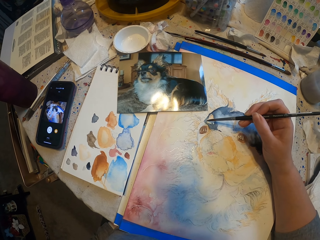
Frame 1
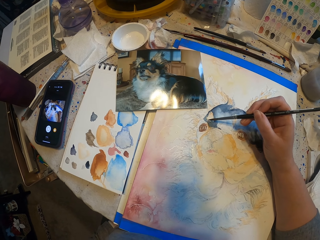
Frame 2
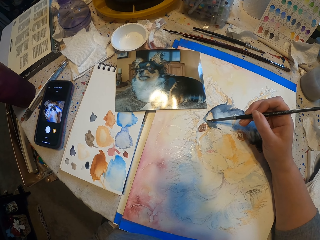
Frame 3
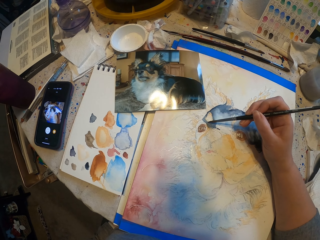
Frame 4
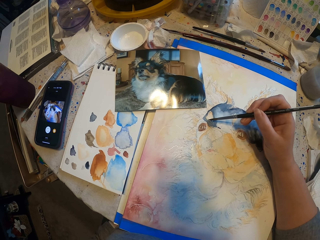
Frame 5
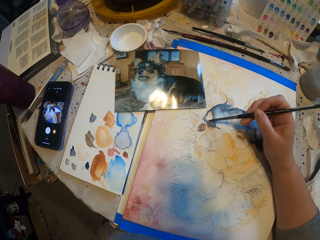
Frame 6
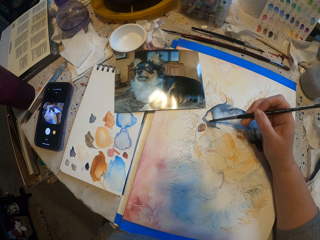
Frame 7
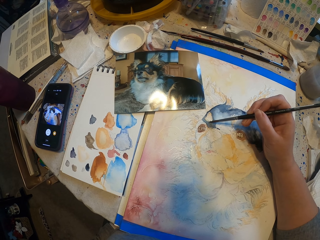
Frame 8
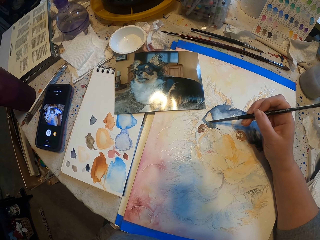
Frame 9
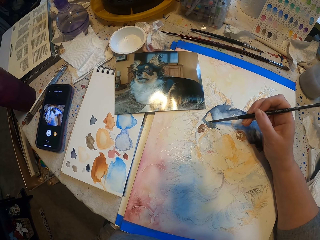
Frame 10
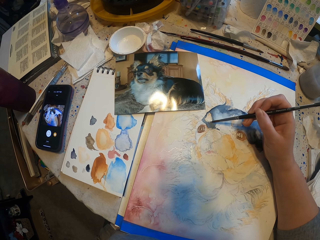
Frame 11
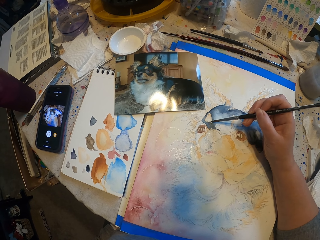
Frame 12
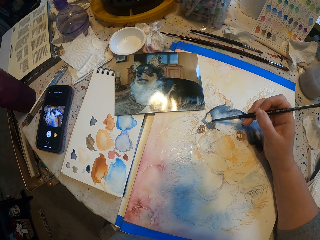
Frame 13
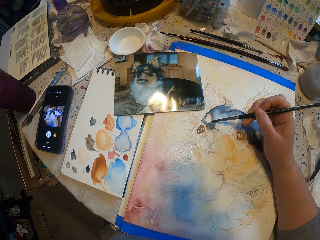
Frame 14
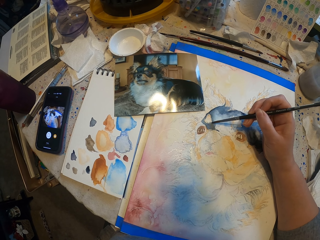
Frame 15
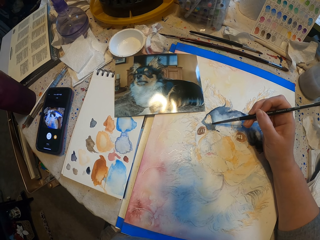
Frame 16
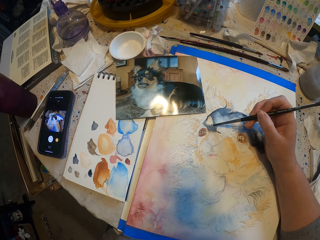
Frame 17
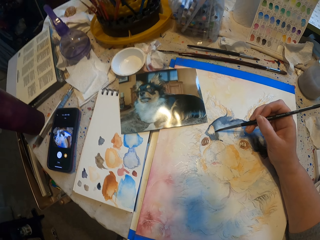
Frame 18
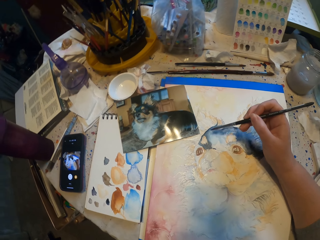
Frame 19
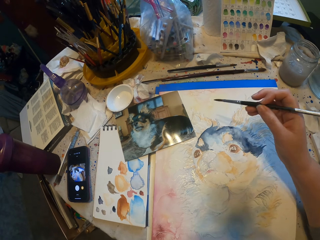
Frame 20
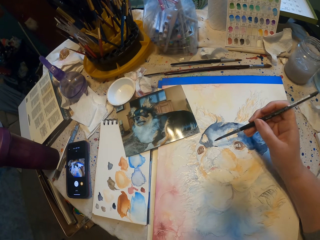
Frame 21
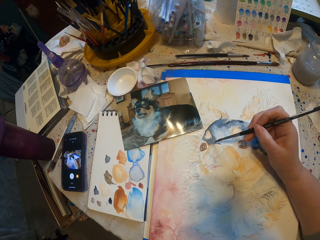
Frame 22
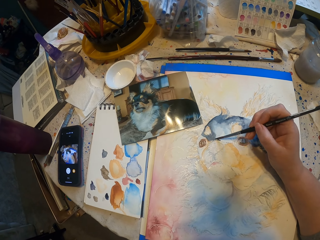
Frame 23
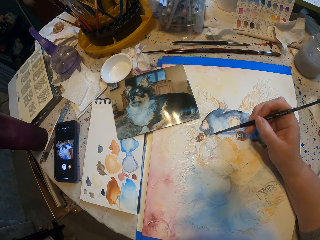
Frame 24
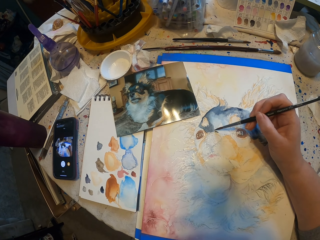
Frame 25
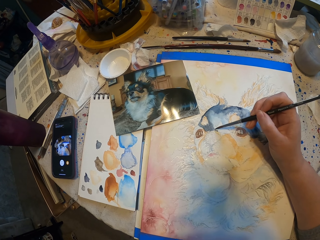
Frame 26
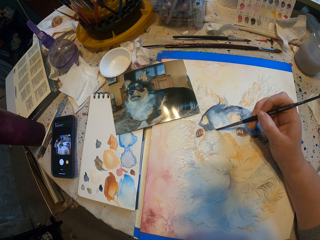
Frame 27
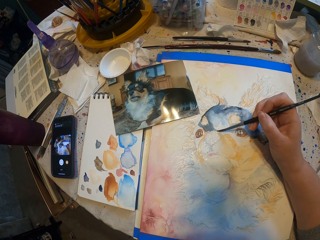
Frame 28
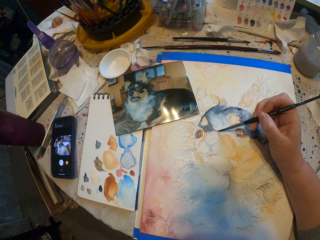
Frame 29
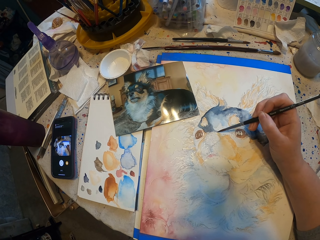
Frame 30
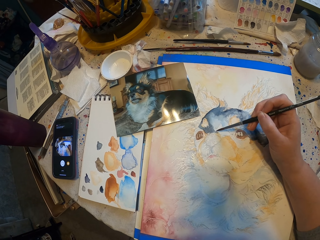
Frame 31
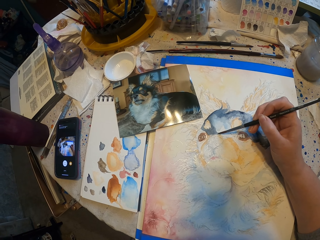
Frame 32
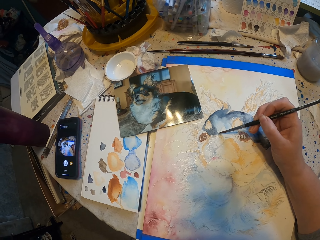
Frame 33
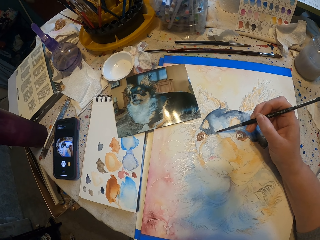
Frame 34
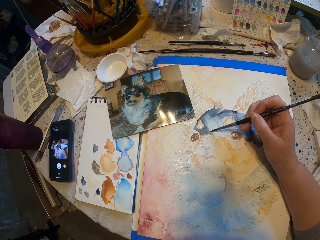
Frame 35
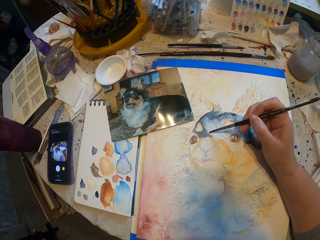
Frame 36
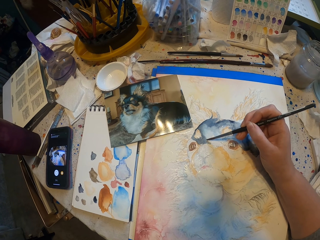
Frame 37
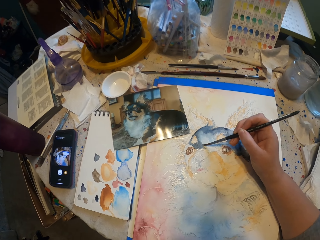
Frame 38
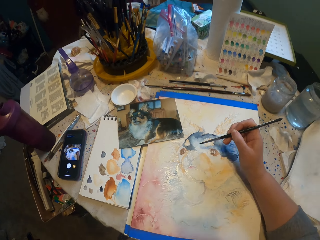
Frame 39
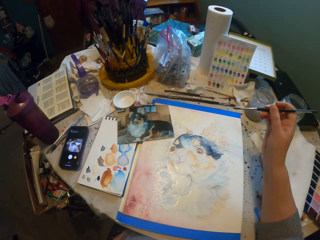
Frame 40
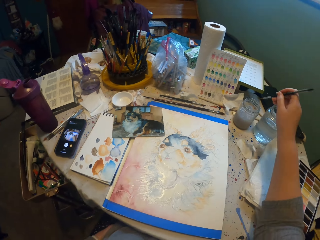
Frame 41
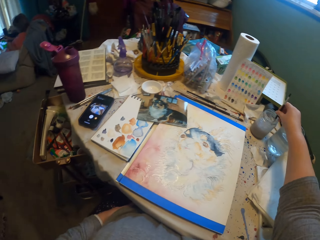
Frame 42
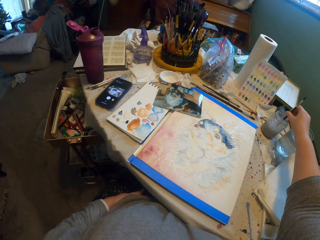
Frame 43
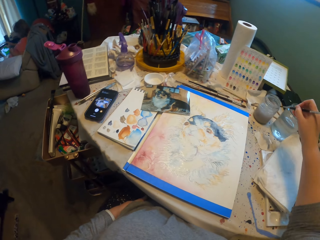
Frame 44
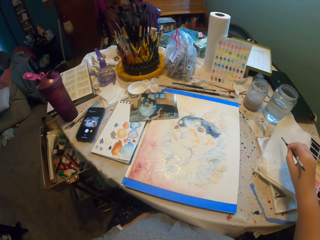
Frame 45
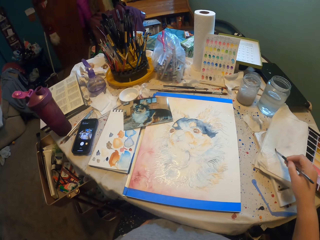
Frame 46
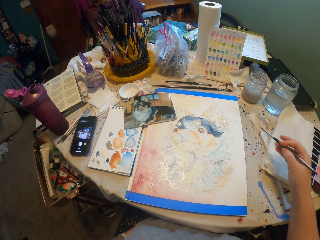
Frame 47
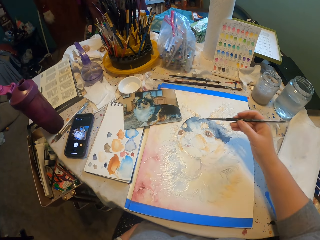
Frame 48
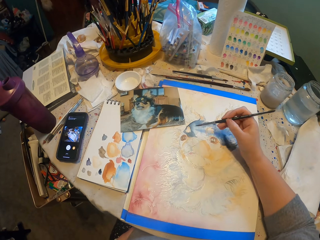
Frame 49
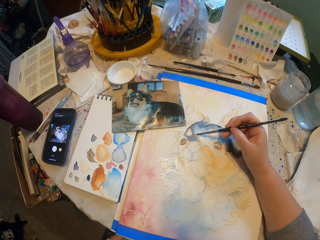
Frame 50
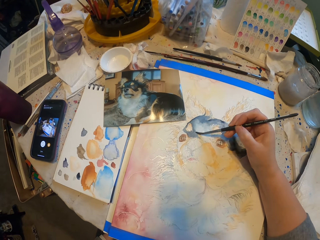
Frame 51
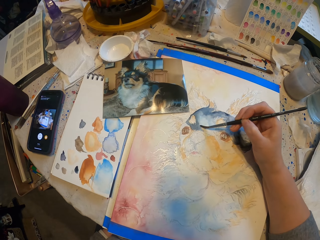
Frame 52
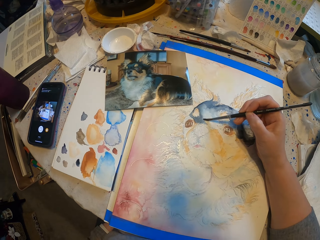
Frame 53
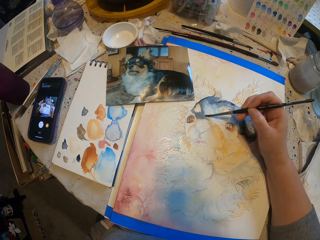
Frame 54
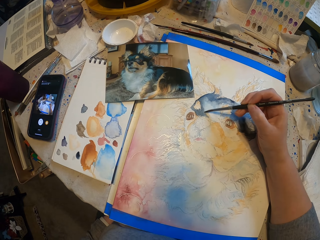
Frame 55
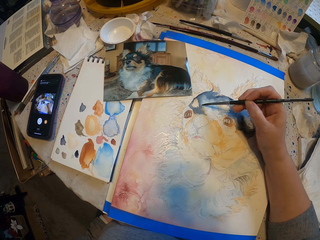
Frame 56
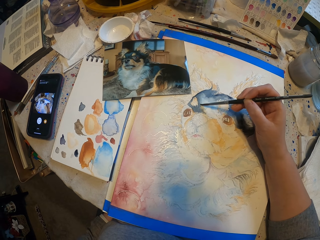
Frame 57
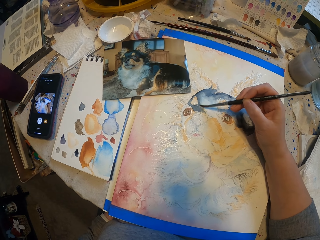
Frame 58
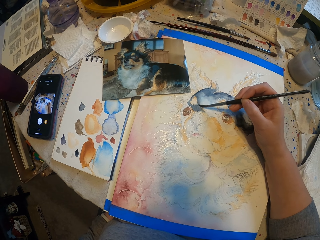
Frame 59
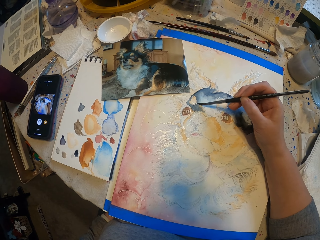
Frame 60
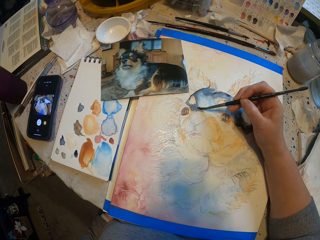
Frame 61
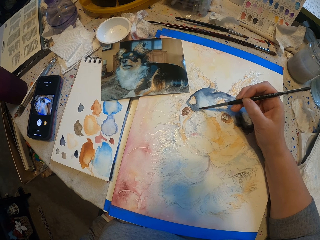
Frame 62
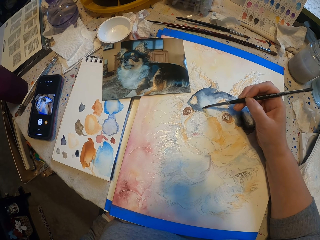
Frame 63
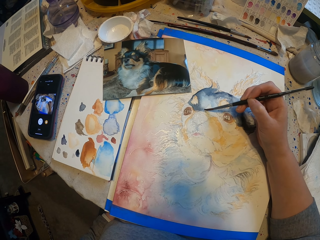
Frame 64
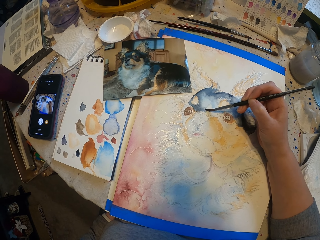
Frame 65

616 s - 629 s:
The camera wearer dips the brush in the water. They dry the excess water with a tissue. They paint a picture.

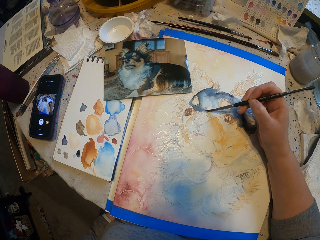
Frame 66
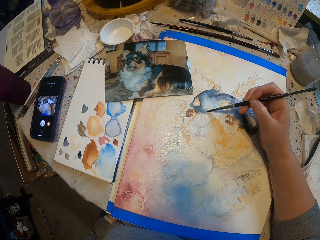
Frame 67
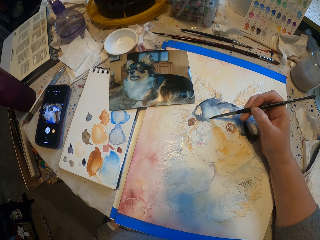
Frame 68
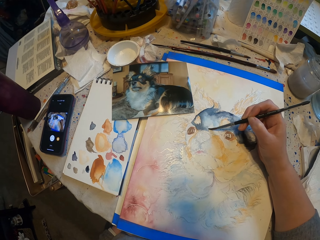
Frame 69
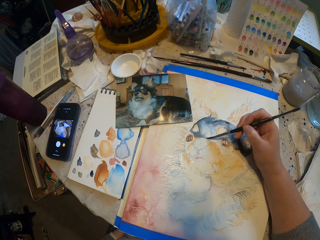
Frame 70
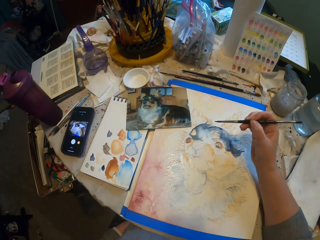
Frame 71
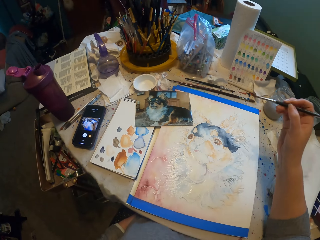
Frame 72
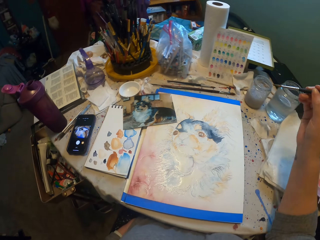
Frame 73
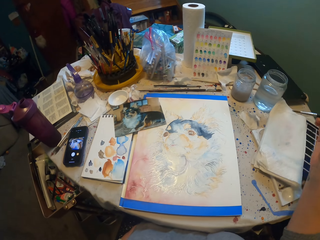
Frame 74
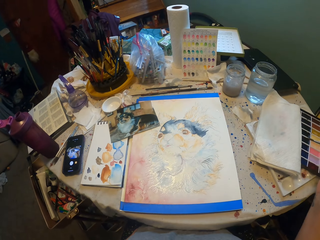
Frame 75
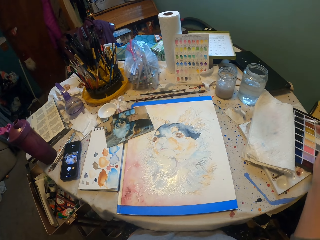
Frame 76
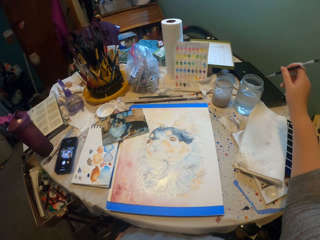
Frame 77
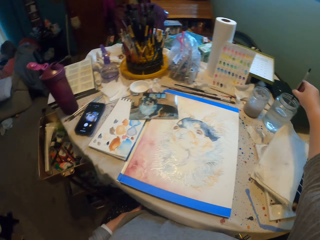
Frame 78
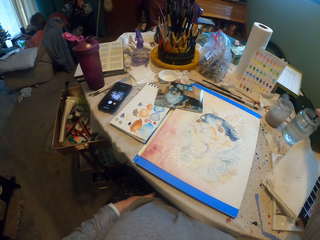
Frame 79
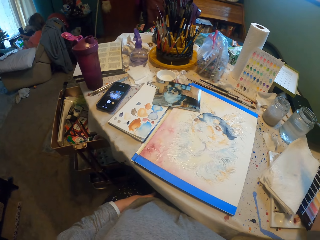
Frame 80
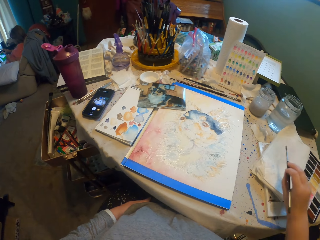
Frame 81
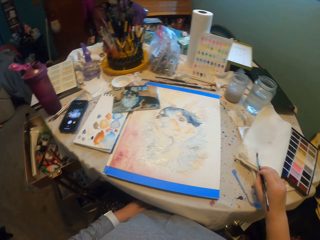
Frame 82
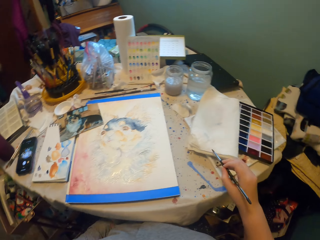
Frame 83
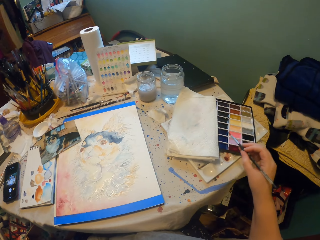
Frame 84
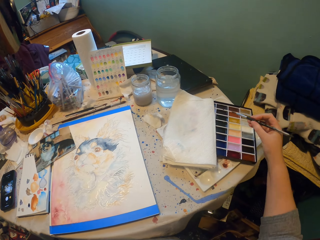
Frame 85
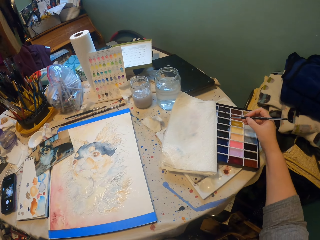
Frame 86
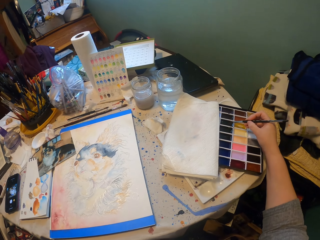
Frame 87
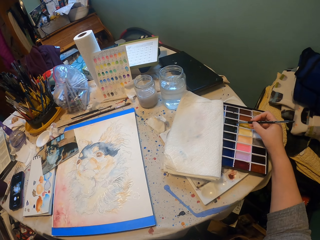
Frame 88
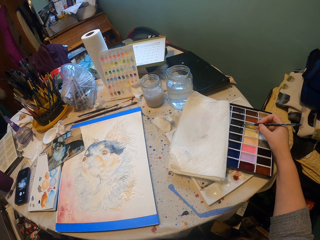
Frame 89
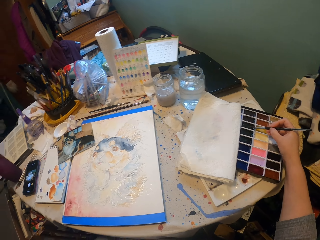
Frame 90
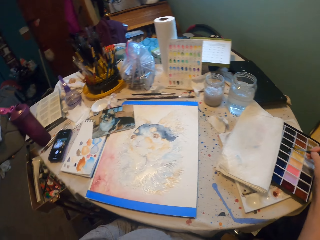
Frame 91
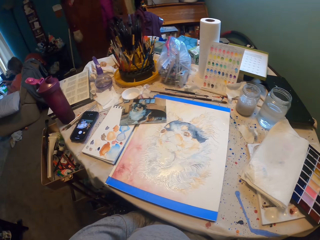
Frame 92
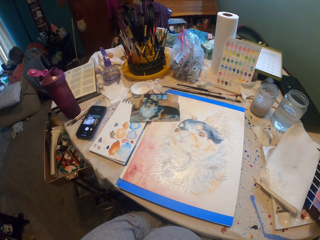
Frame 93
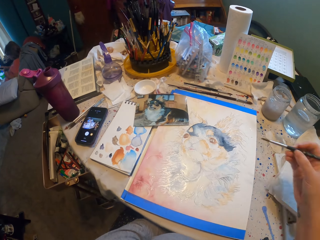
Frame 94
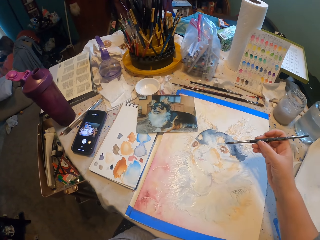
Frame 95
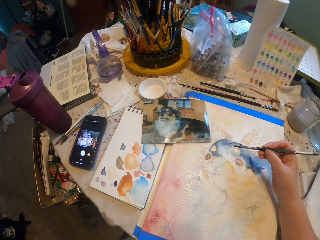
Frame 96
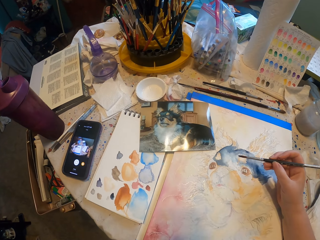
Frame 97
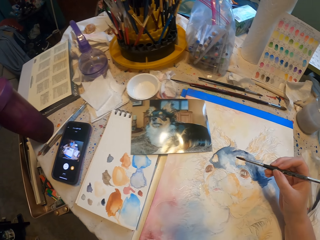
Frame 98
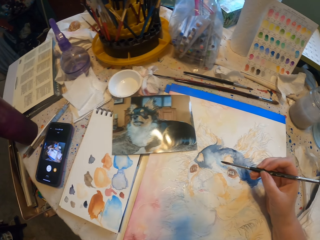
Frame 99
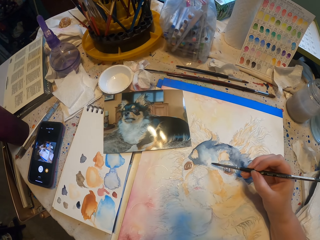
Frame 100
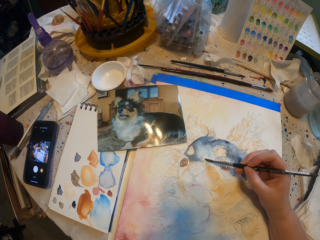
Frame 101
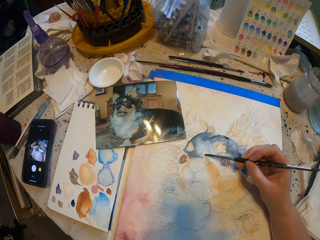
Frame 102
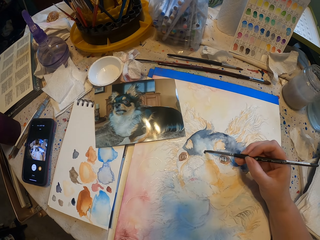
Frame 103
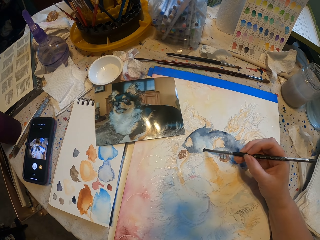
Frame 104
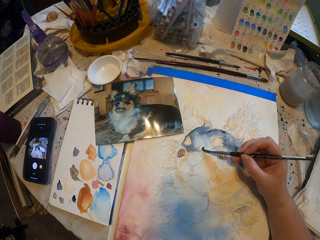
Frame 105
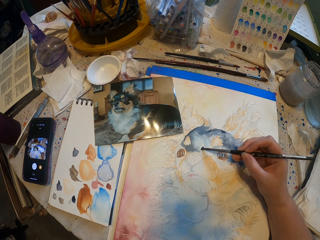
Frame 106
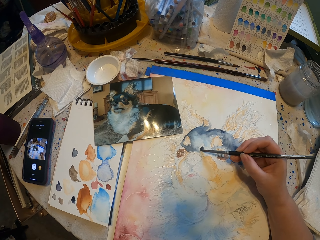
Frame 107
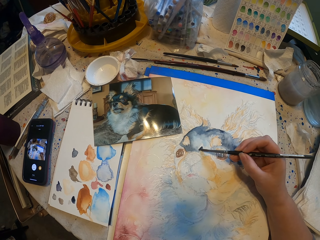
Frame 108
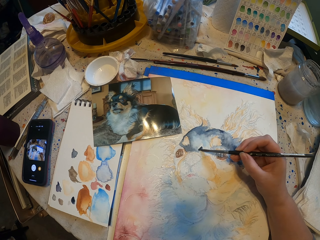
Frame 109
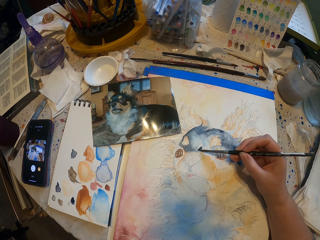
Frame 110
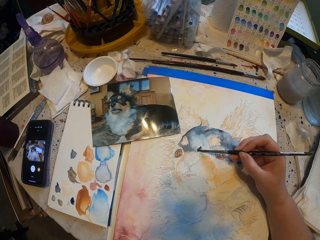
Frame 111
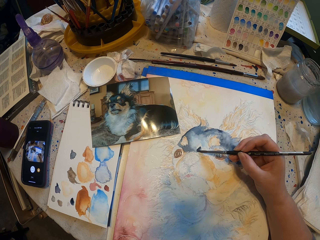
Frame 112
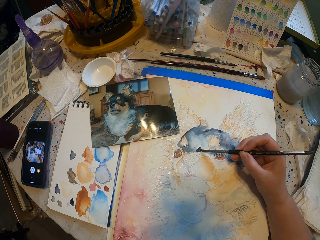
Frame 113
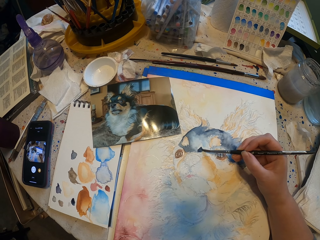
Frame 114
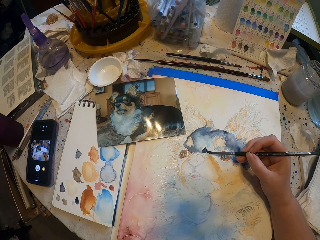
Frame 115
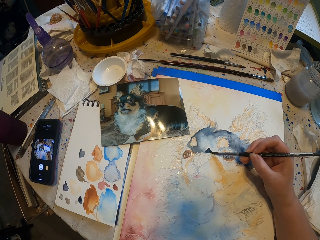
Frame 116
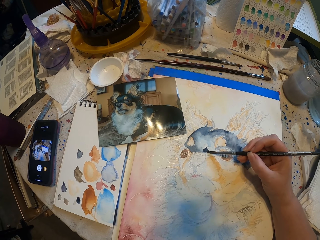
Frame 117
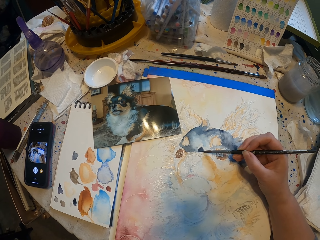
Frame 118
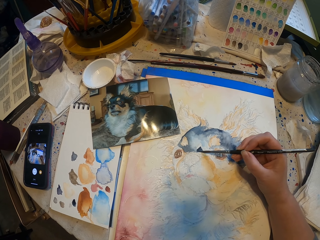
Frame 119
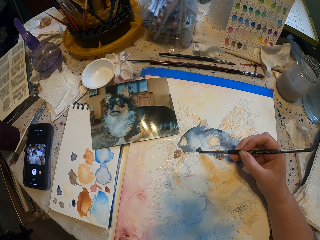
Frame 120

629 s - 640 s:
The camera wearer dips the brush in the water. They pick the color from the palette with the brush. They paint a picture.
